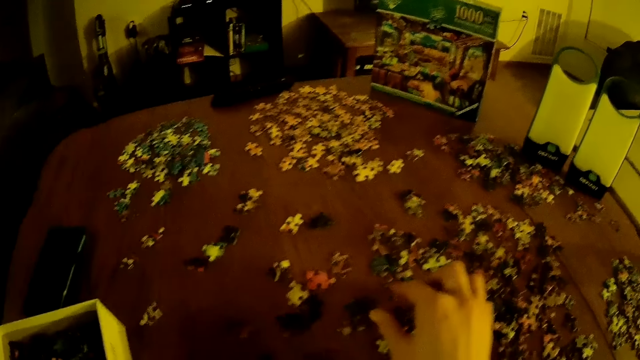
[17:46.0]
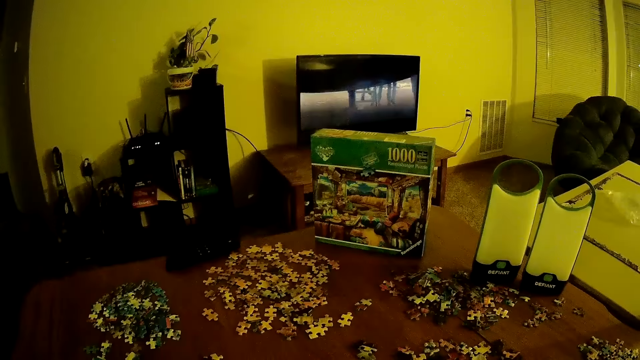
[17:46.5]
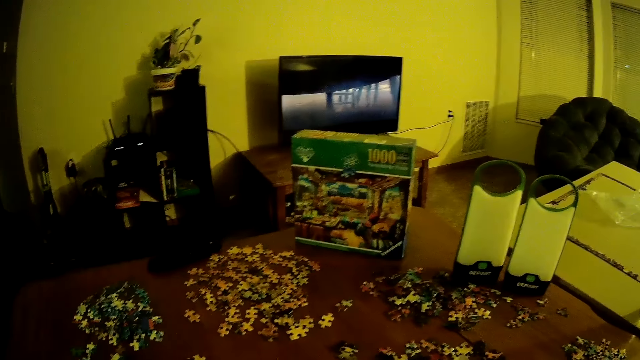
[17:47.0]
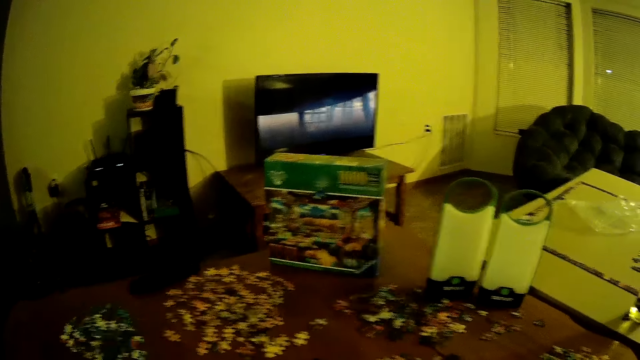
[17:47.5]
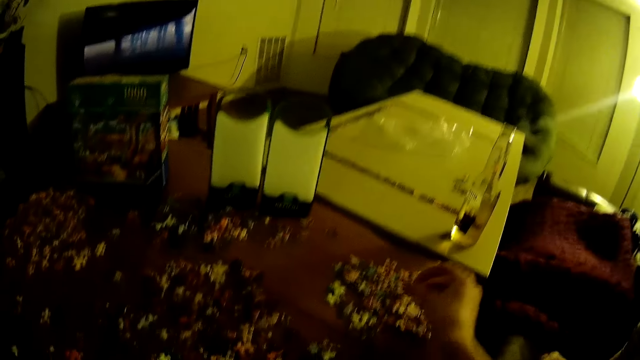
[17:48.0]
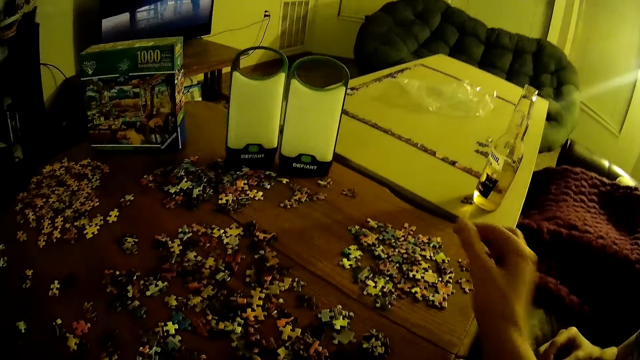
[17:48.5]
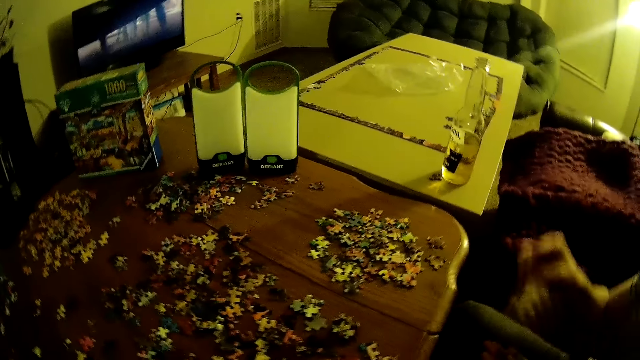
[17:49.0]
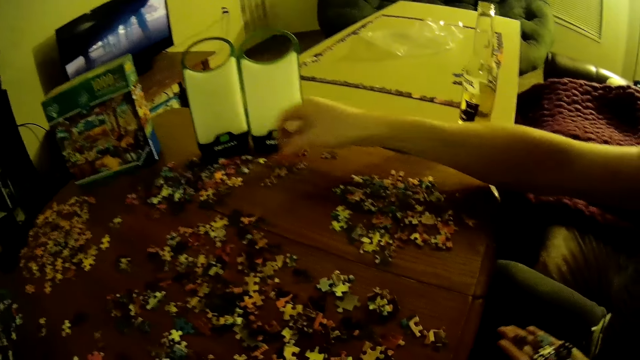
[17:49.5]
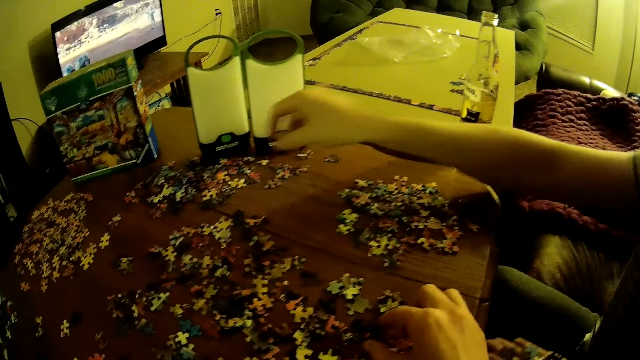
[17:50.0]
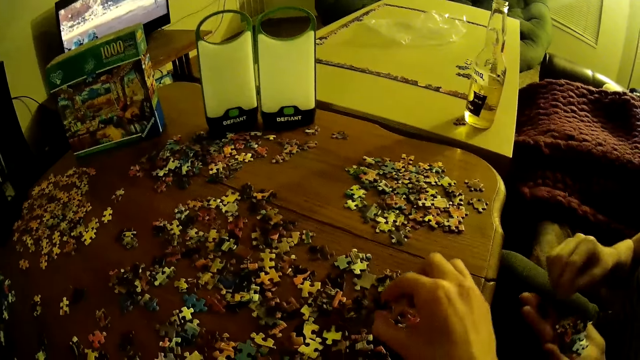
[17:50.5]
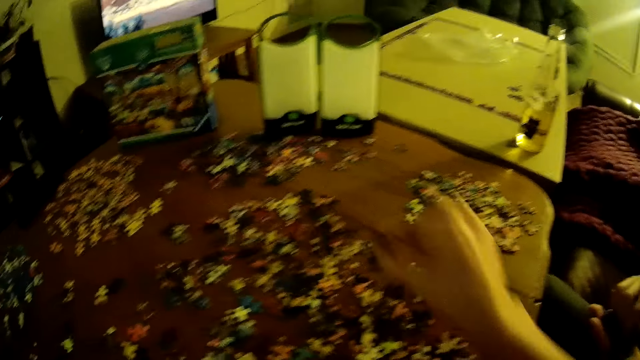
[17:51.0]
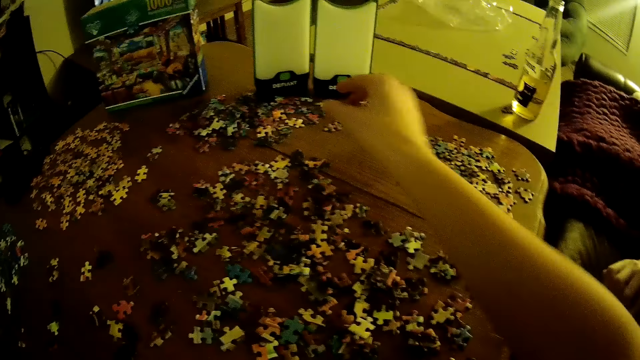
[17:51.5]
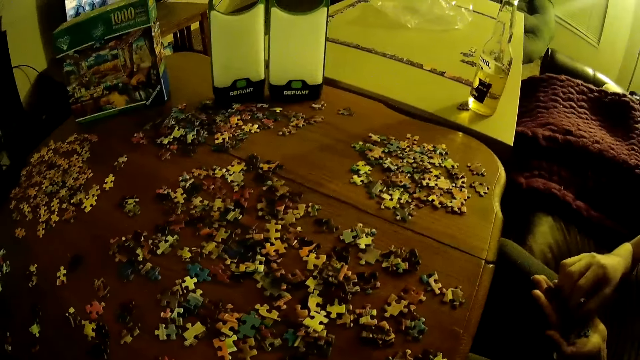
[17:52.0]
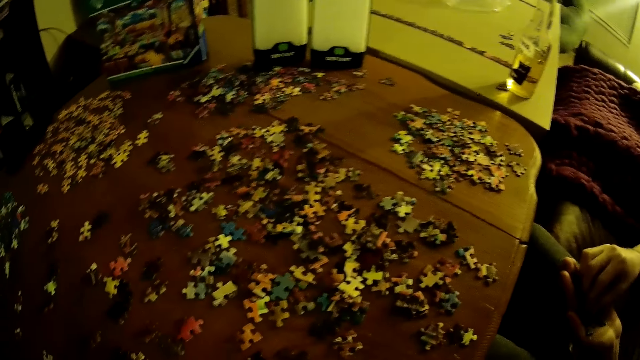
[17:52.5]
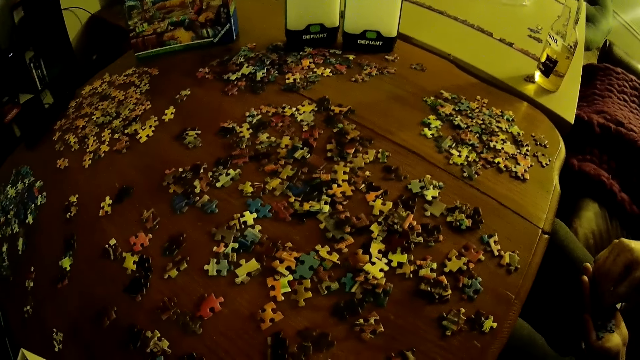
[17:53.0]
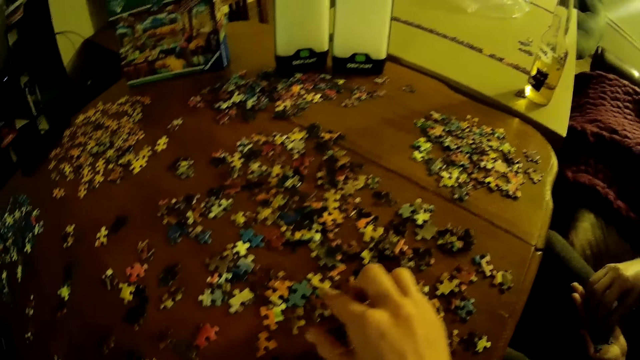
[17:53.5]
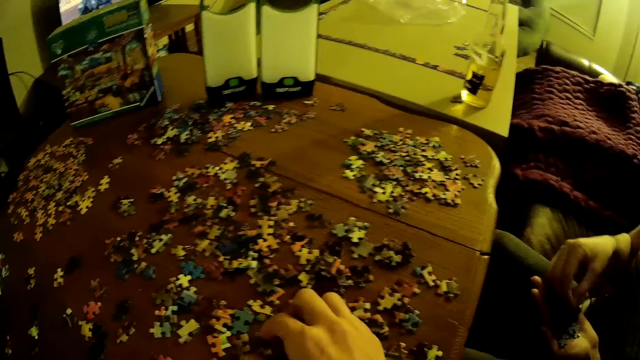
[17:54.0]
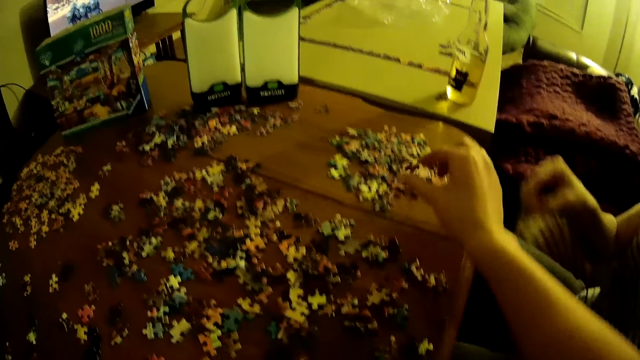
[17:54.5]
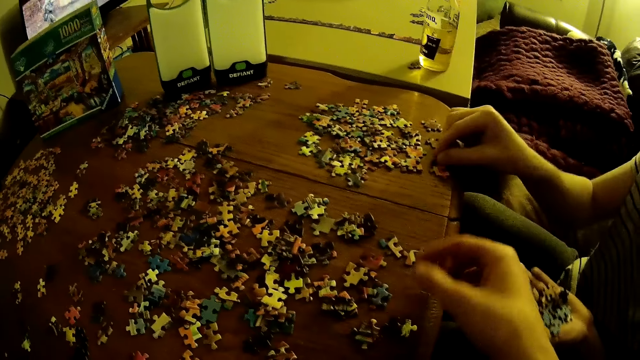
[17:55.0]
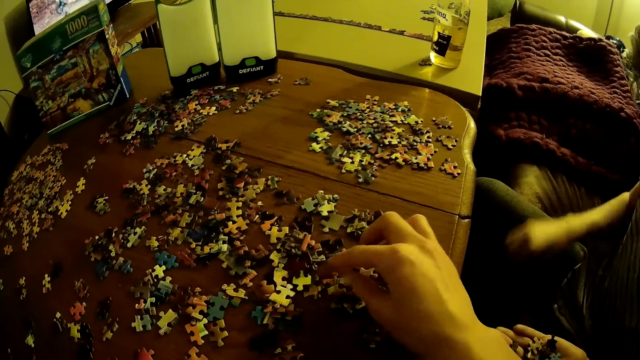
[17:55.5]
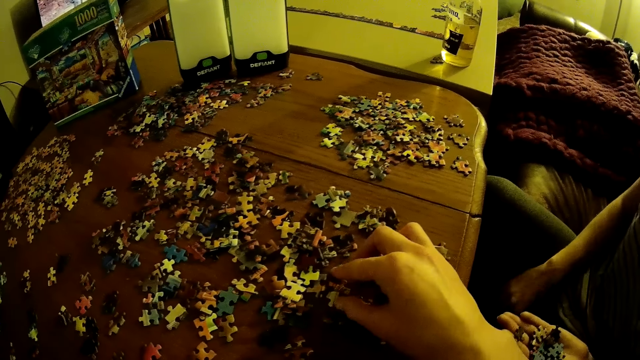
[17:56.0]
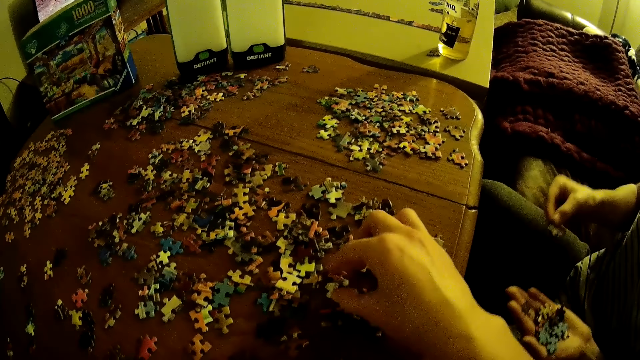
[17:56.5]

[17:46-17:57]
The camera wearer moves a puzzle on the table. They hold puzzles on the hand.

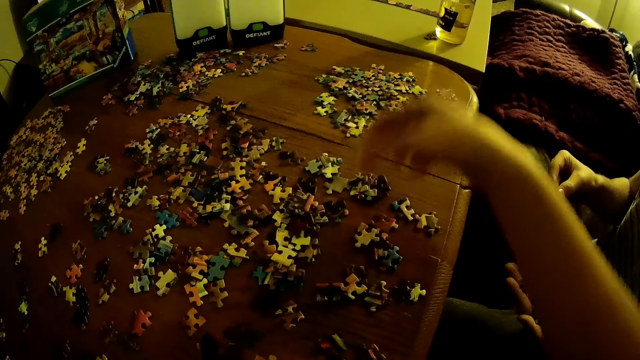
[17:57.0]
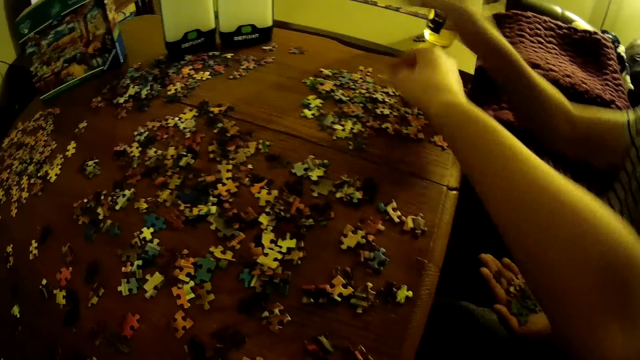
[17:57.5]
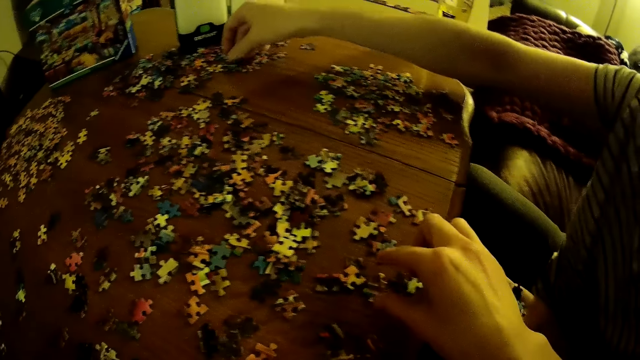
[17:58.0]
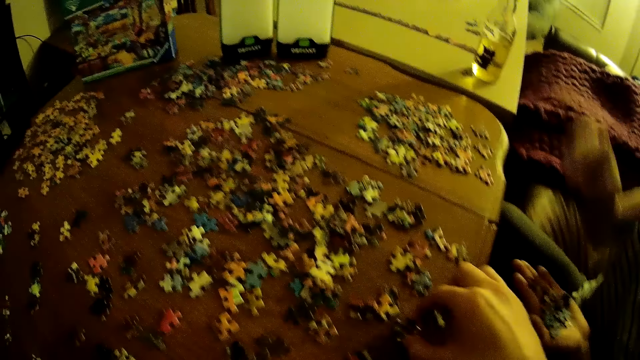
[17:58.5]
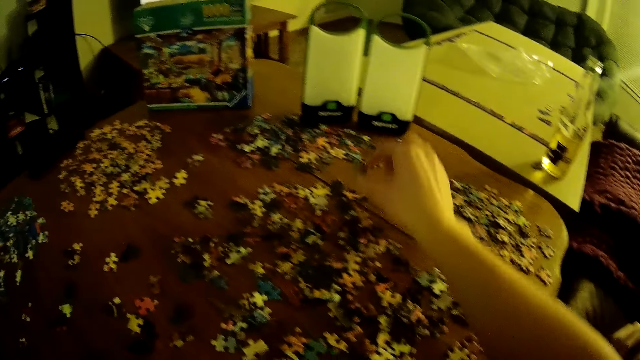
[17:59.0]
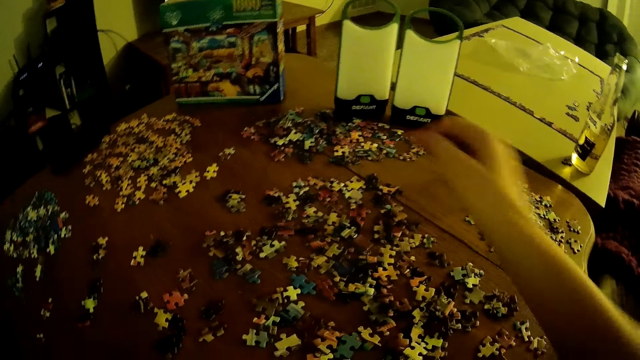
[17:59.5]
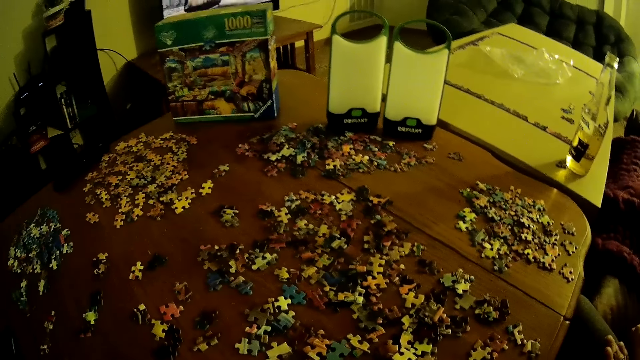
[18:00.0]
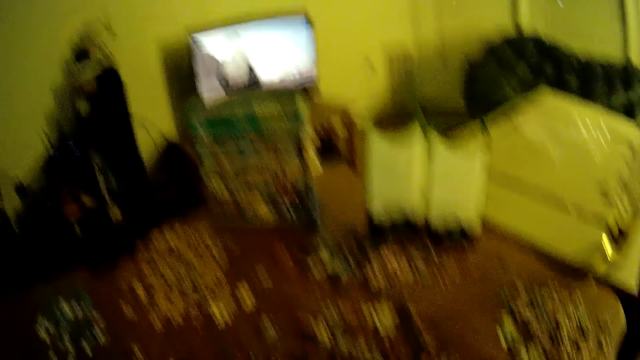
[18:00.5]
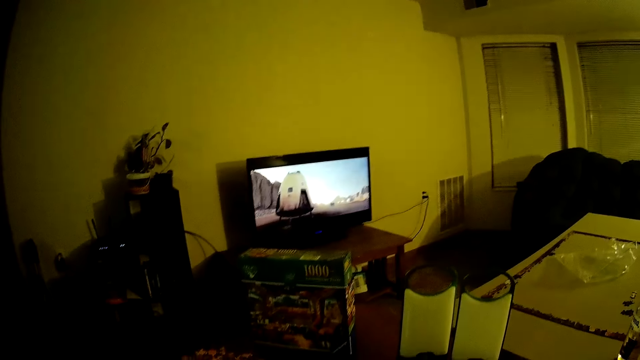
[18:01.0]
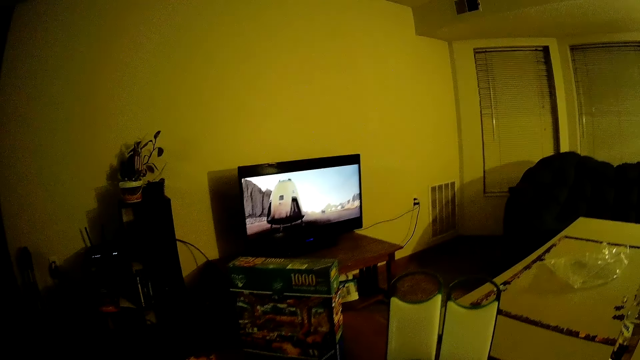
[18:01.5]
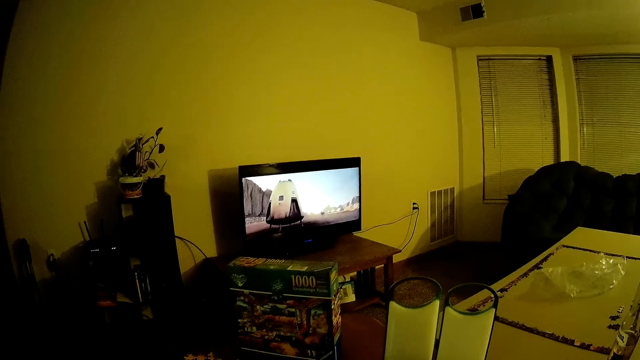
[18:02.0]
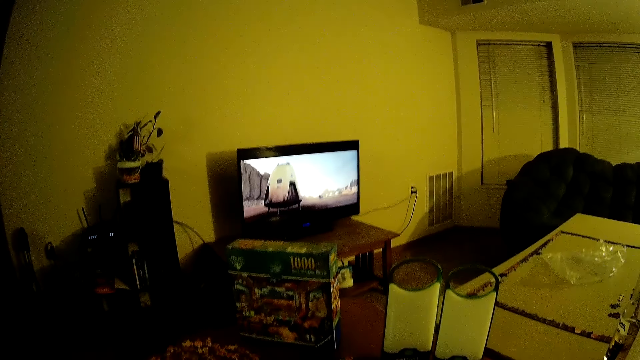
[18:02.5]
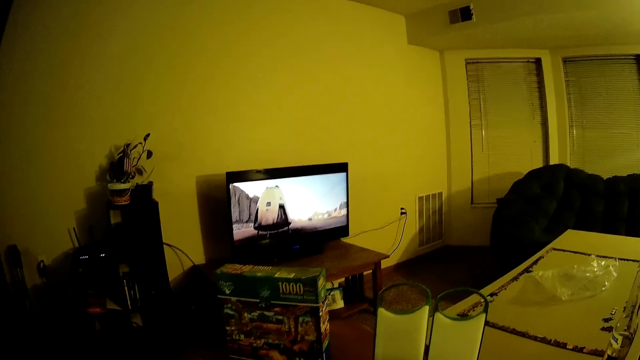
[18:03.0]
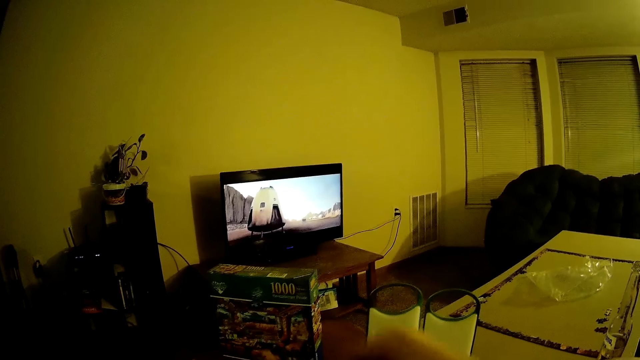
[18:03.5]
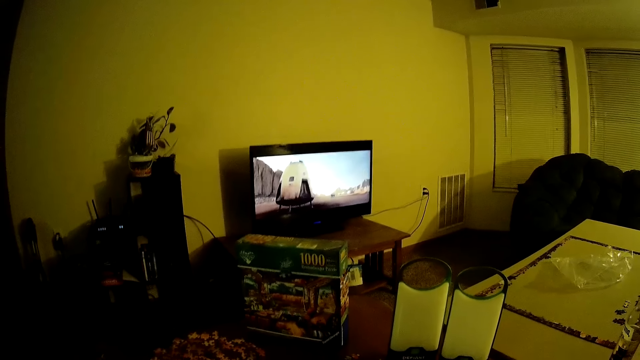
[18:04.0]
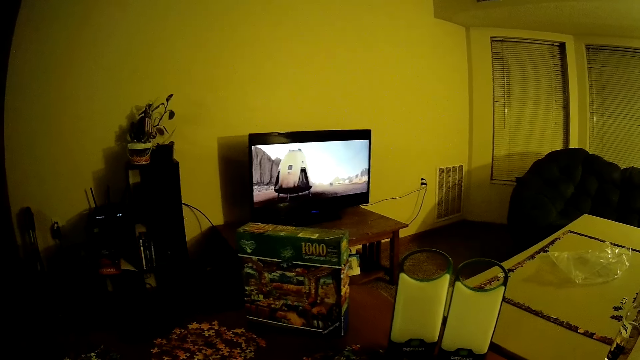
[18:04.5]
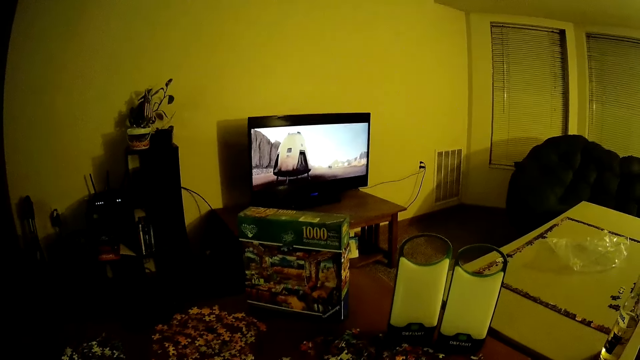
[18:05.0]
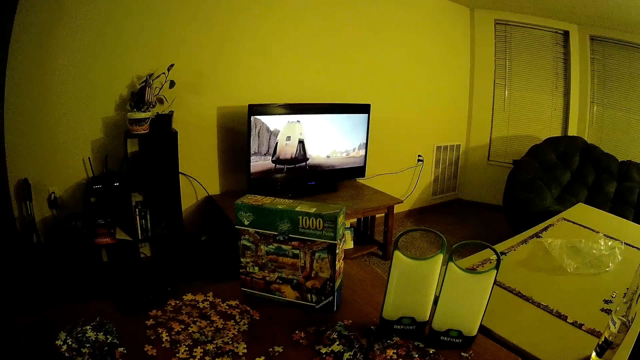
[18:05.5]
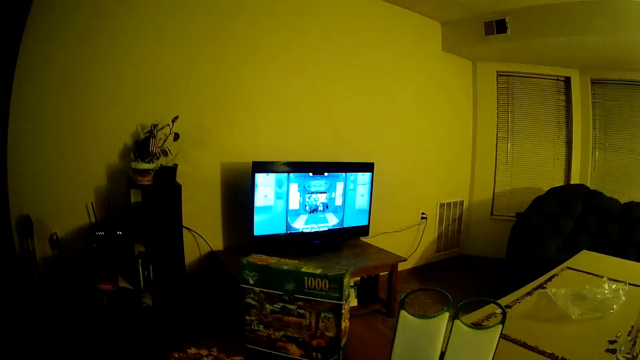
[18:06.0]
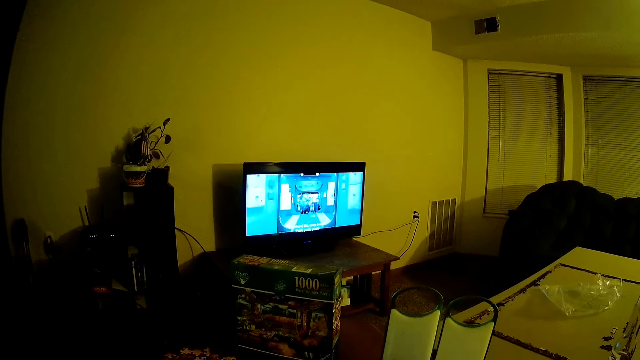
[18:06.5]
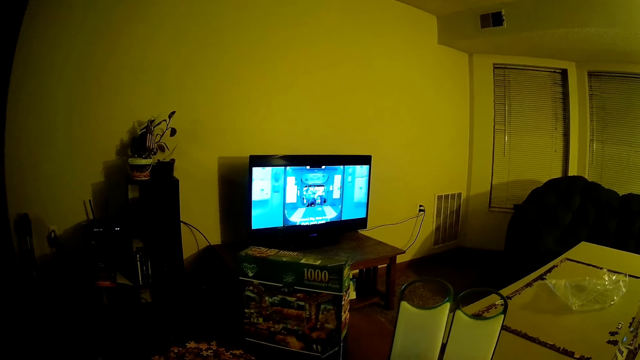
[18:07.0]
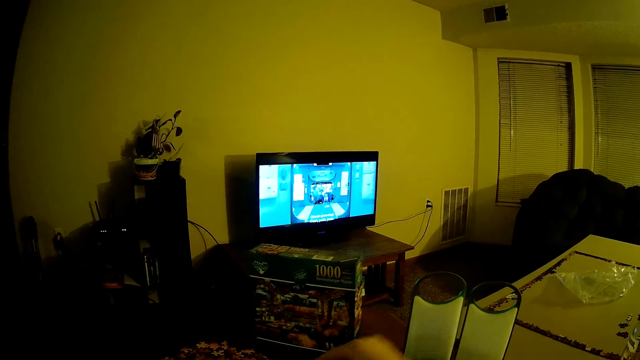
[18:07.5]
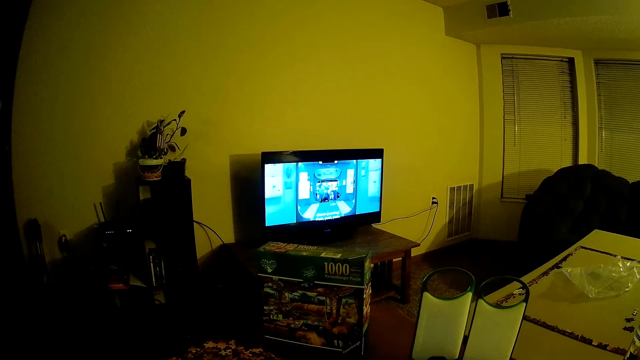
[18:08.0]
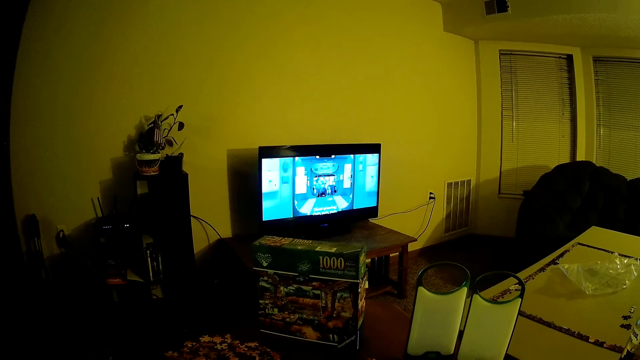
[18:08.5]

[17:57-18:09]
The camera wearer moves puzzles on the table. They watch the television.
